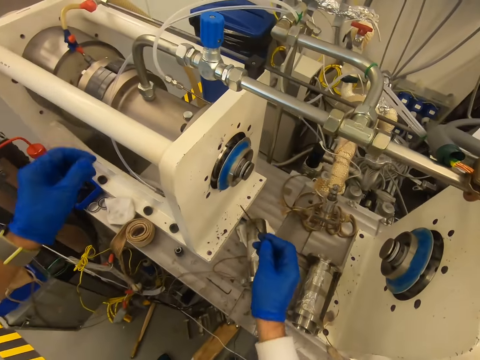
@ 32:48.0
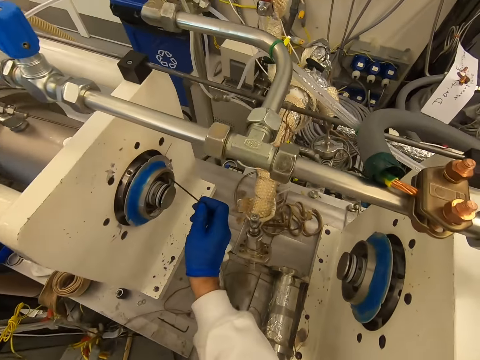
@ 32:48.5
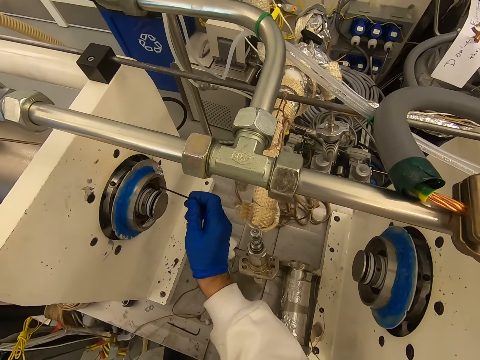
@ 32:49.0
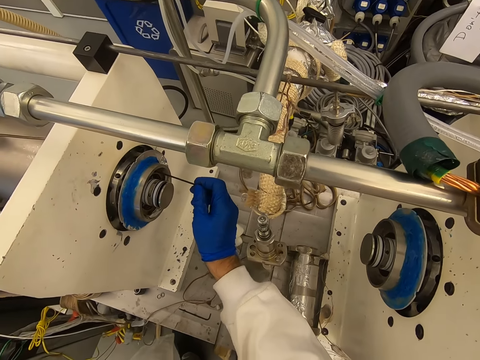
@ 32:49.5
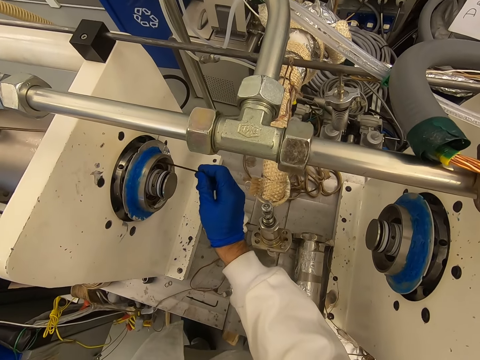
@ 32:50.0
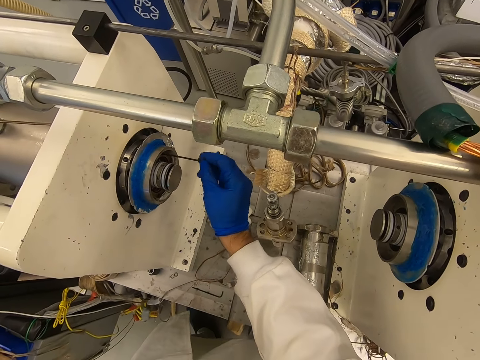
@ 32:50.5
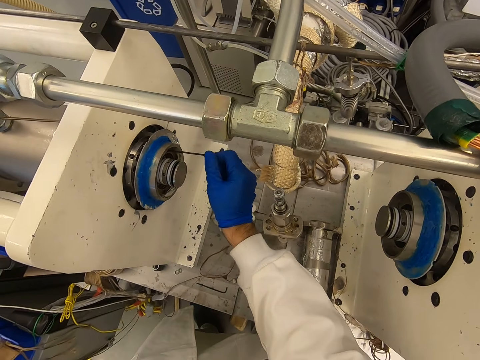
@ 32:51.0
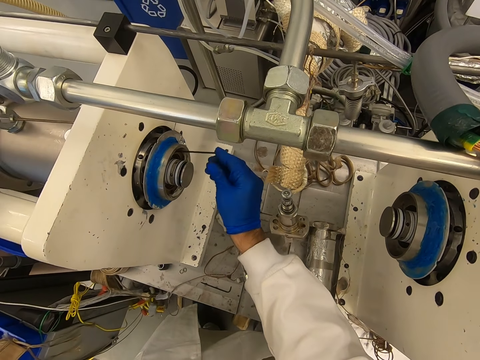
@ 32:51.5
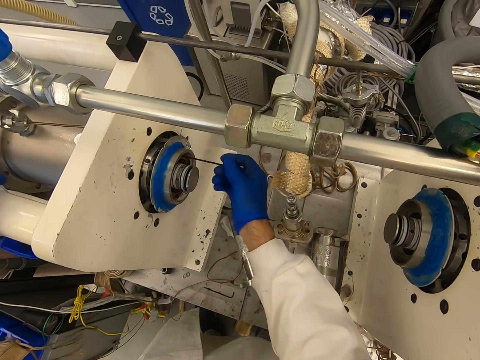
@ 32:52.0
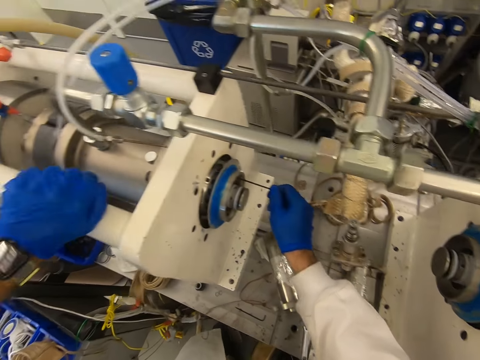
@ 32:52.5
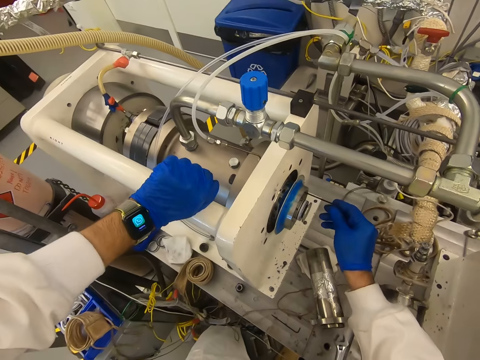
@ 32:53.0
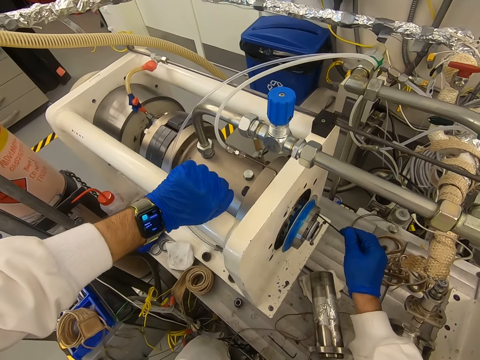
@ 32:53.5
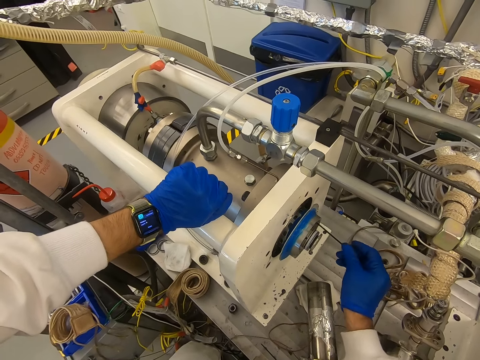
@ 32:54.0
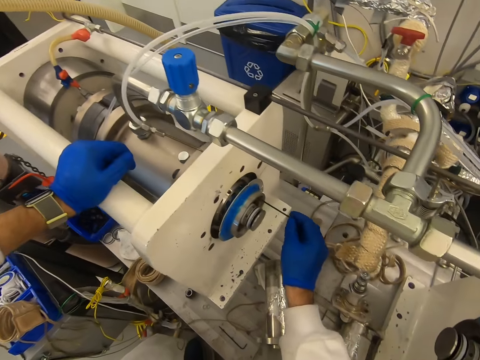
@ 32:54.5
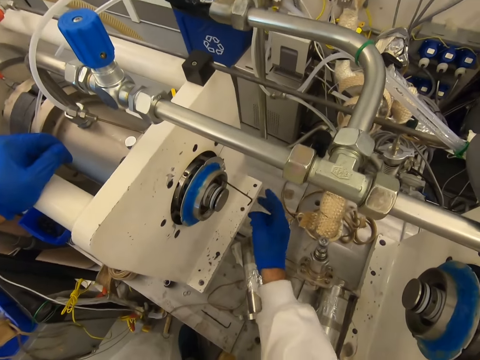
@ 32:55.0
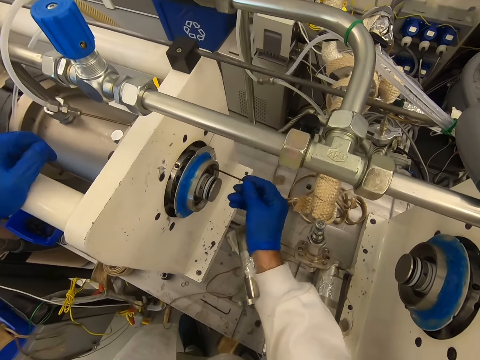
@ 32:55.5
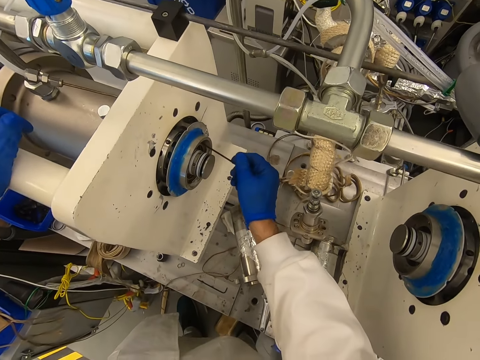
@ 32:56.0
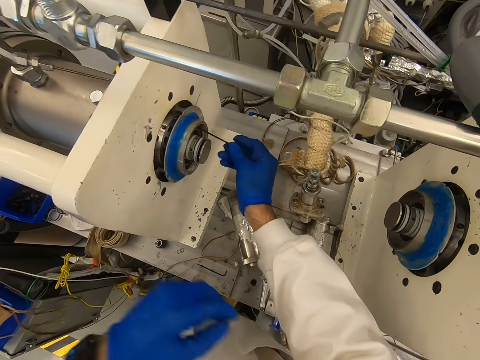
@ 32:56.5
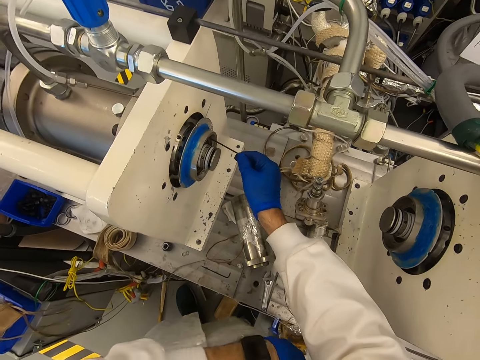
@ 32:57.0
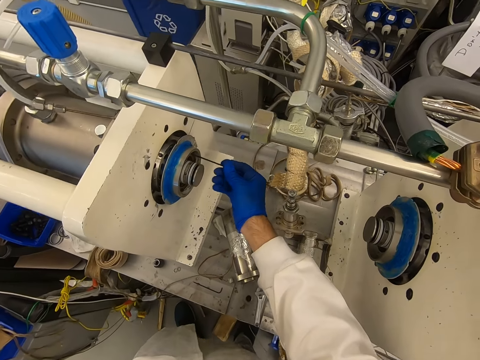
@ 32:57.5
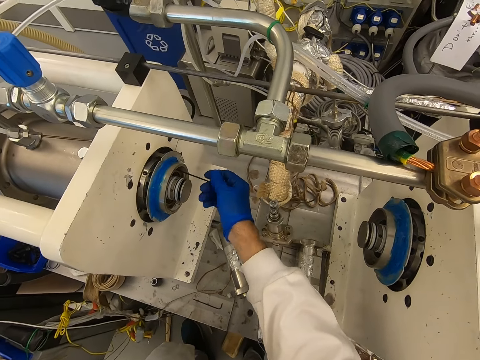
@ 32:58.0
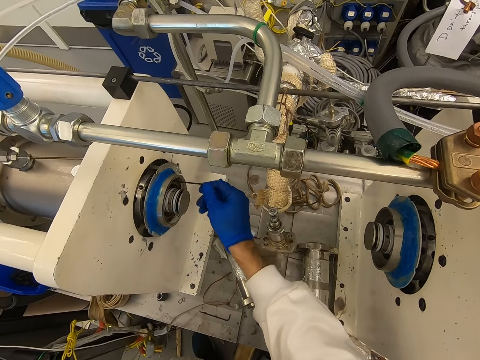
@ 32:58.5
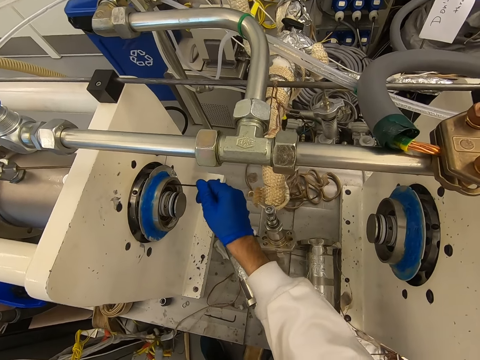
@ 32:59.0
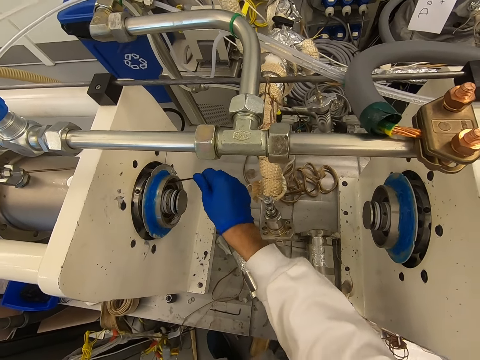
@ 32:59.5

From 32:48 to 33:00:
The camera wearer rolls something in the machine. They insert the needle in the machine. They insert the needle in the machine repeatedly.

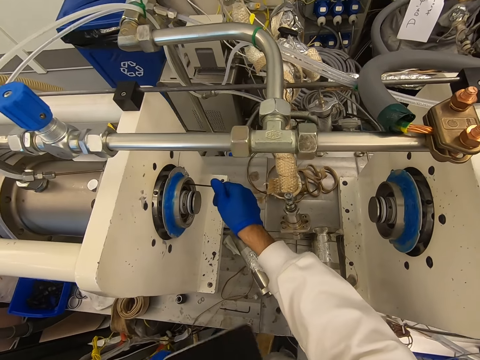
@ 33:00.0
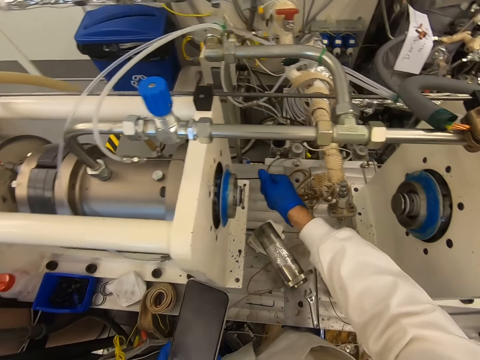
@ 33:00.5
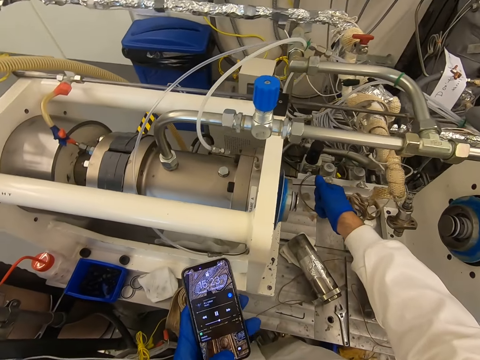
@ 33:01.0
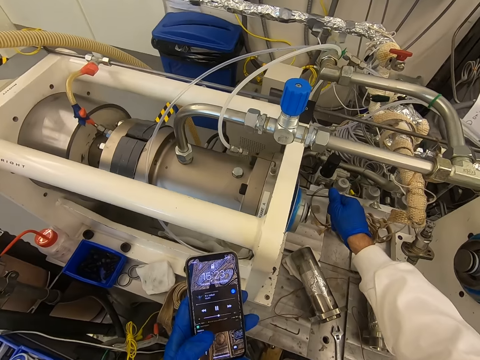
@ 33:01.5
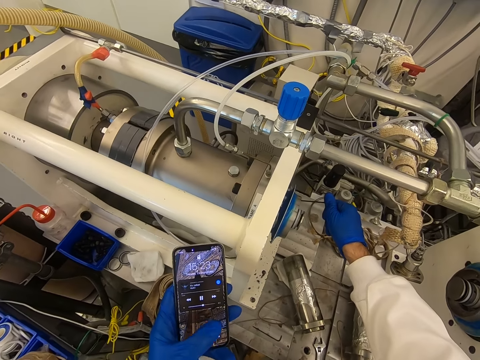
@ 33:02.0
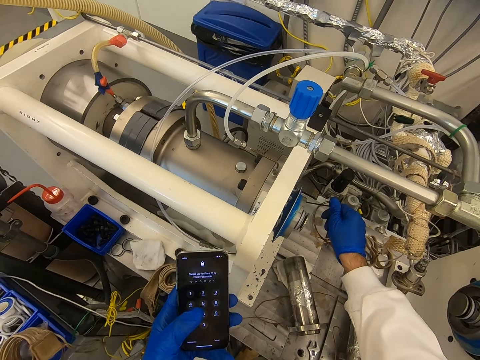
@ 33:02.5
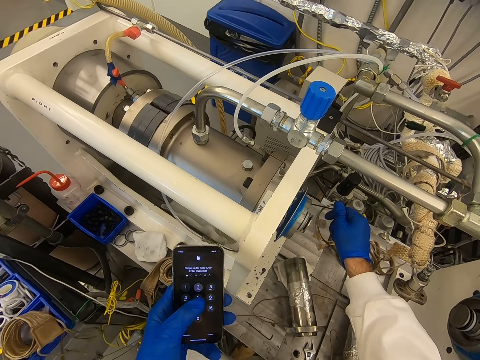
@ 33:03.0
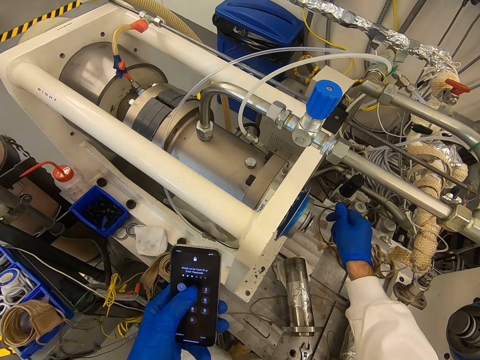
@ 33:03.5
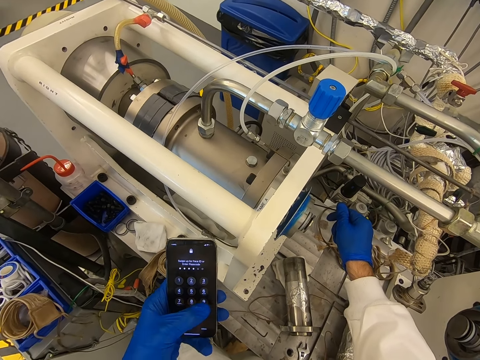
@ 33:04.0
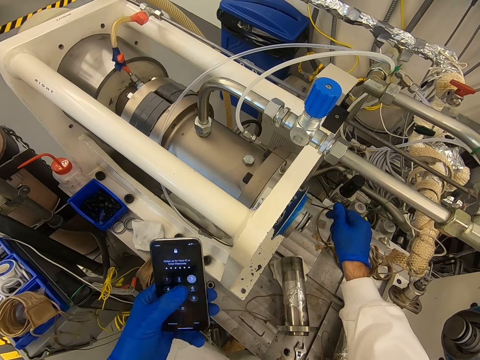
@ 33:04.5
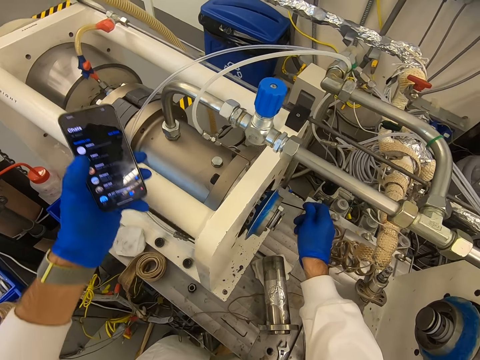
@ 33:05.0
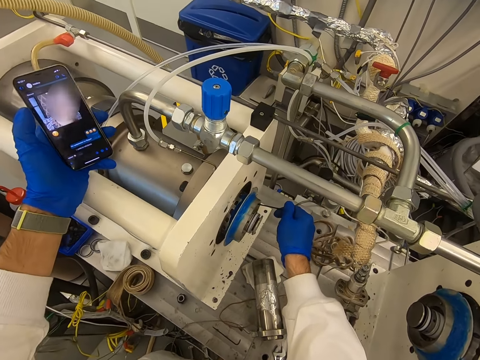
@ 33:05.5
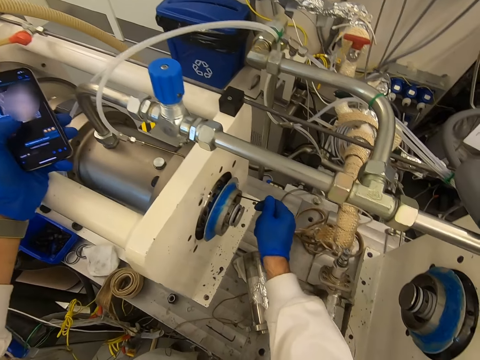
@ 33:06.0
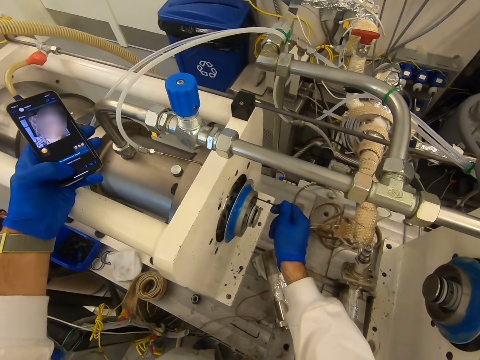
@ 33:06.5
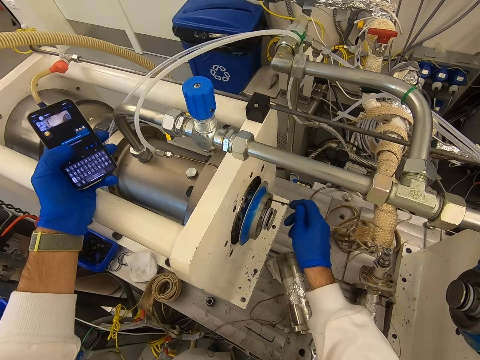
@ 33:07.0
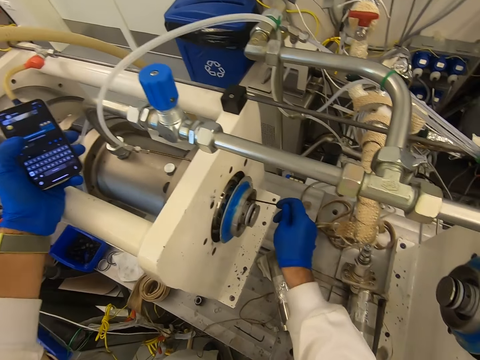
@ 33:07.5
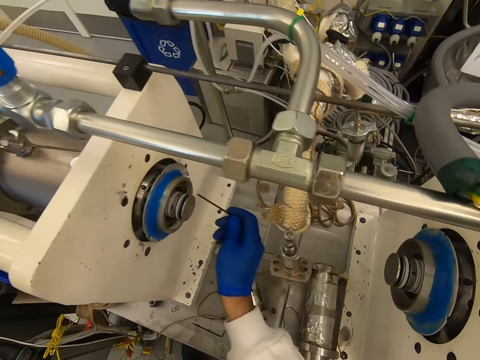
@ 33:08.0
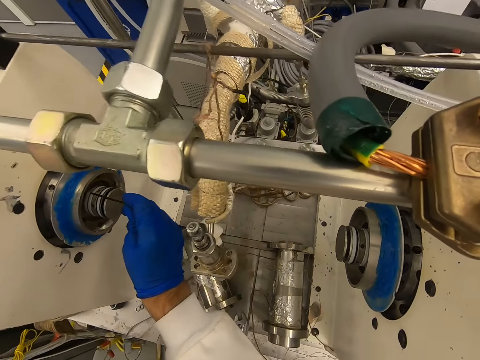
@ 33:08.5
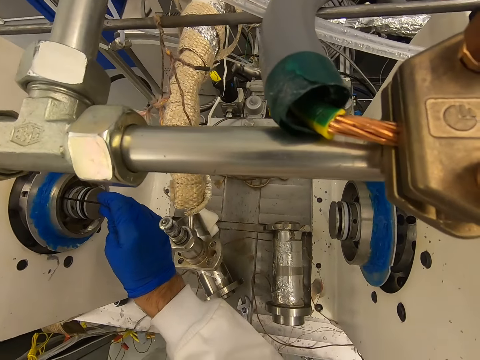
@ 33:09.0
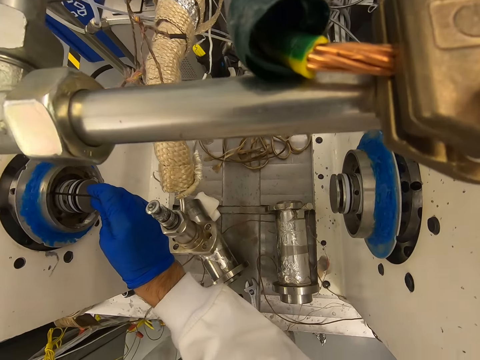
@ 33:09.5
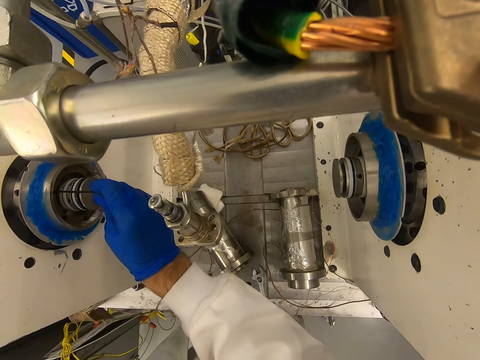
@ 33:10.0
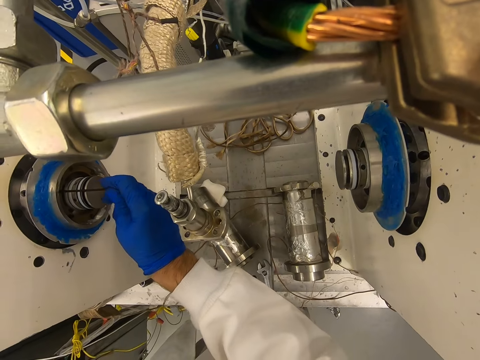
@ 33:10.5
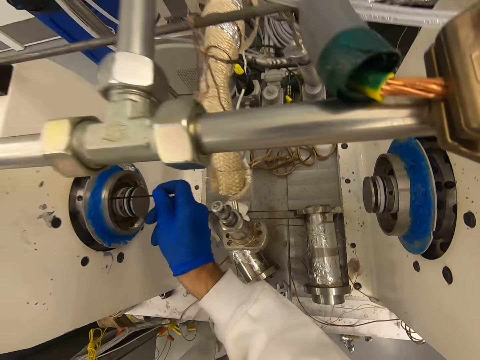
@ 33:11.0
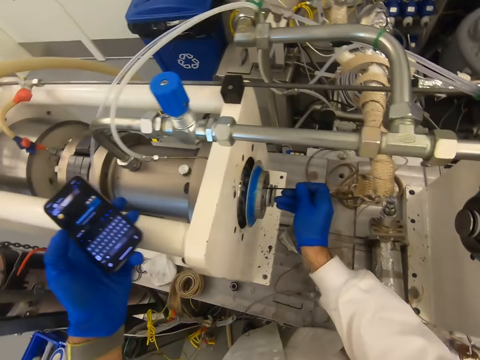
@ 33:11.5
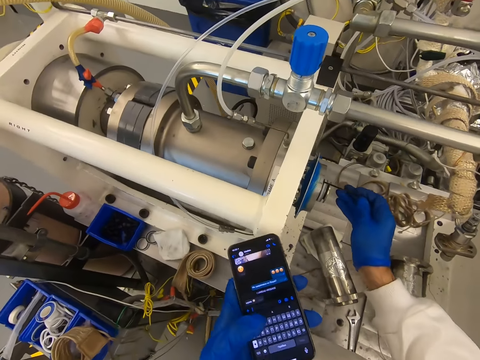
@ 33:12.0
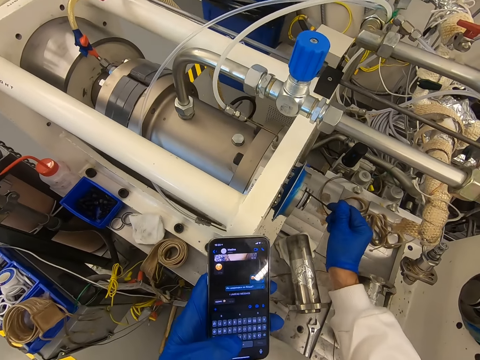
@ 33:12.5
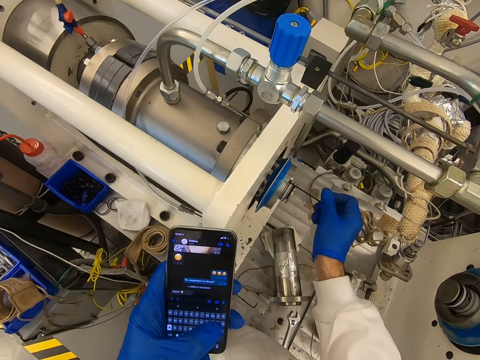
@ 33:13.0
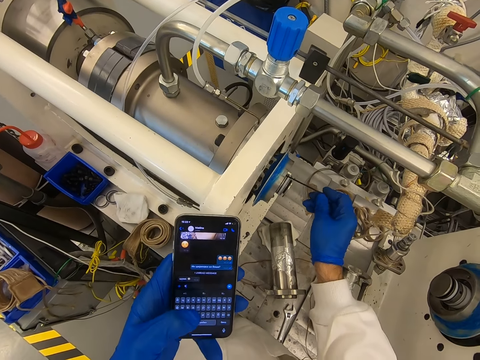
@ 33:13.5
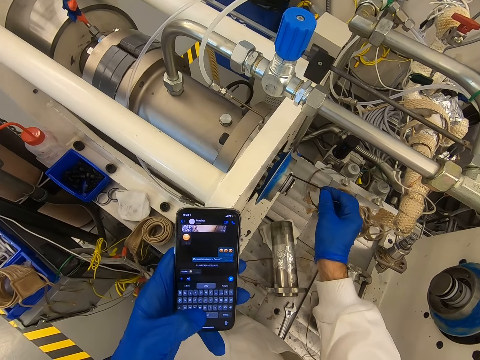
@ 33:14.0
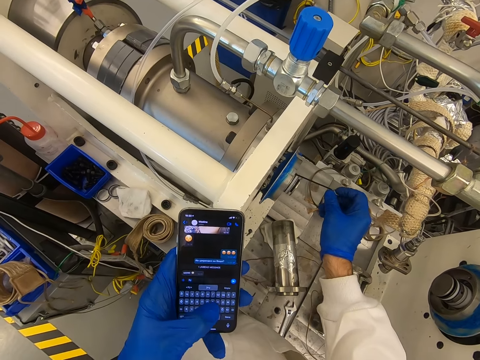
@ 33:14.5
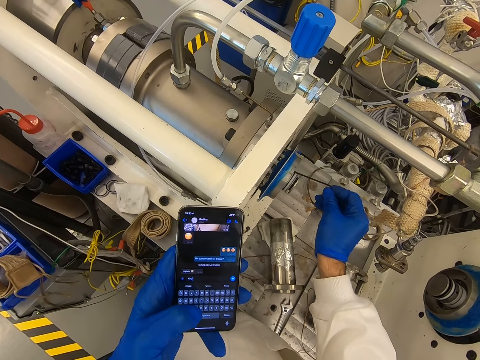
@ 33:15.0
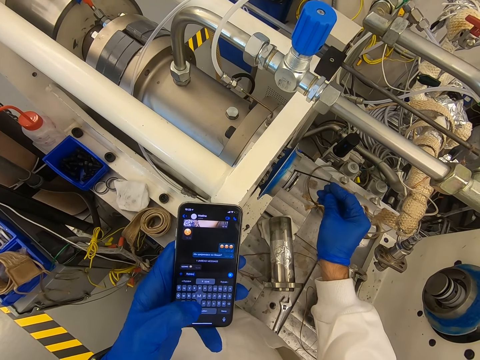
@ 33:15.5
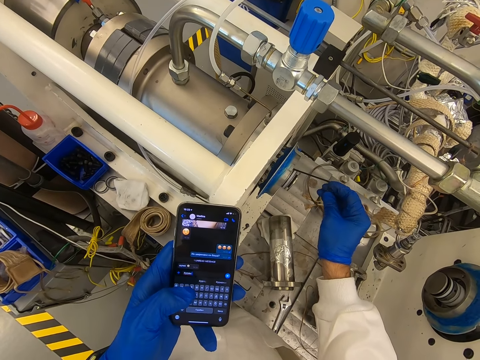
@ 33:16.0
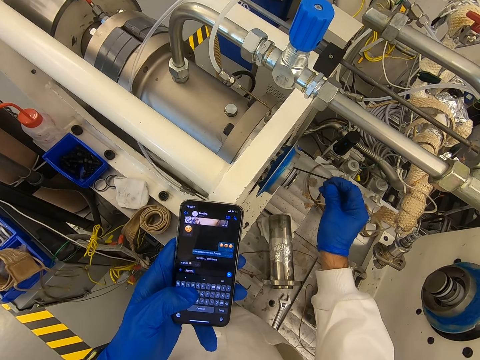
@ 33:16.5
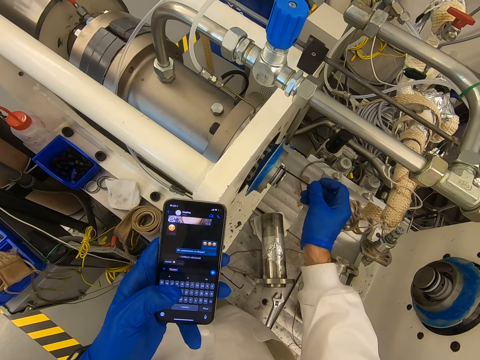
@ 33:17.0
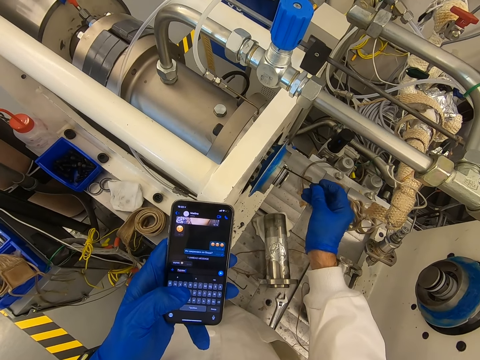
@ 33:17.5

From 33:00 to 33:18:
The camera wearer holds the phone. They look at the phone. They use the phone. They look at the phone again. They dial the phone. They dial the phone again. They roll something in the machine. They use the phone. They hold the phone. They insert the needle in the machine. They dial the phone.
